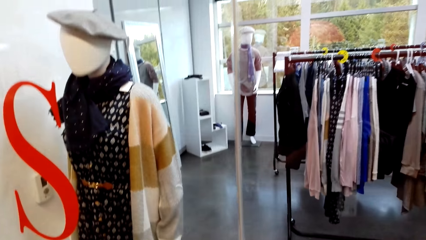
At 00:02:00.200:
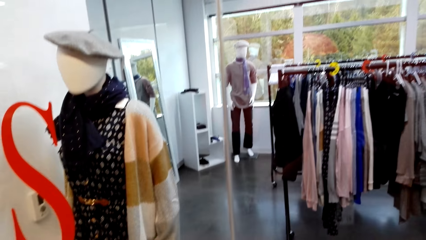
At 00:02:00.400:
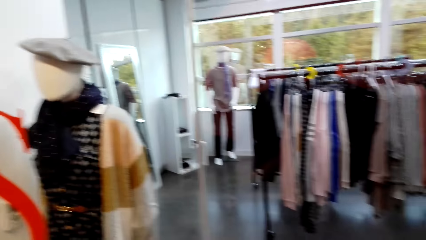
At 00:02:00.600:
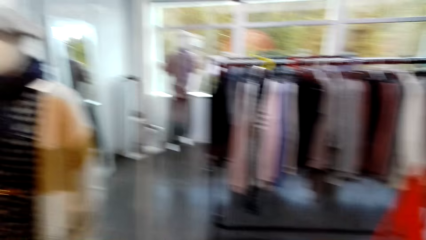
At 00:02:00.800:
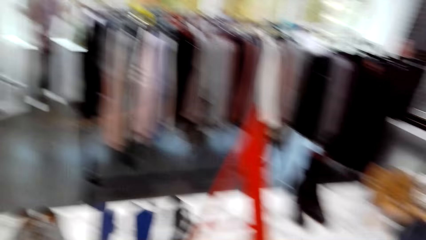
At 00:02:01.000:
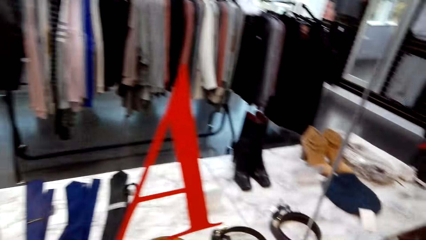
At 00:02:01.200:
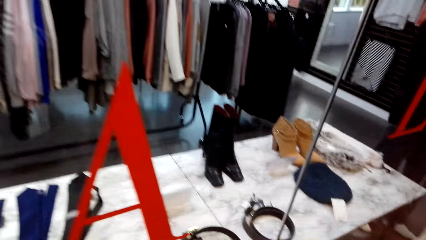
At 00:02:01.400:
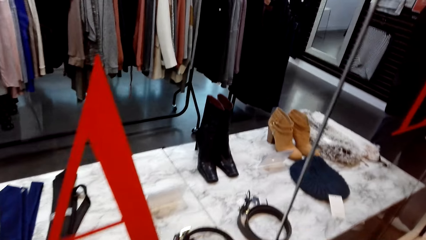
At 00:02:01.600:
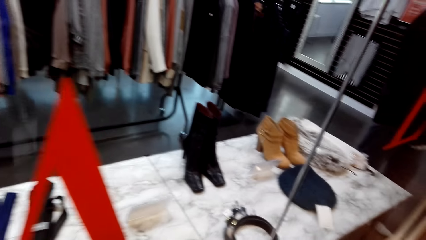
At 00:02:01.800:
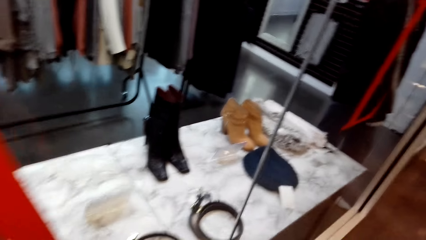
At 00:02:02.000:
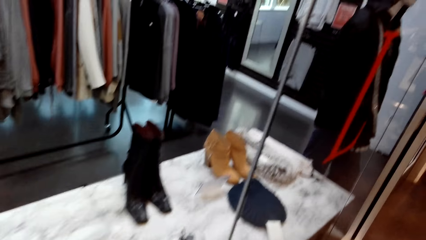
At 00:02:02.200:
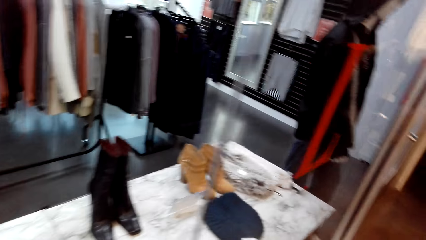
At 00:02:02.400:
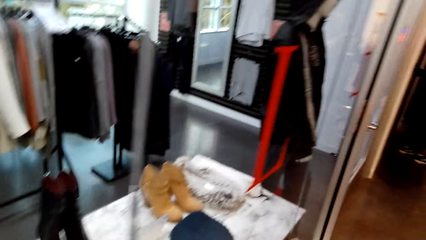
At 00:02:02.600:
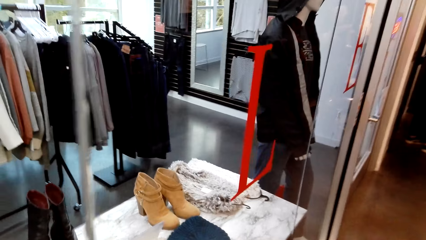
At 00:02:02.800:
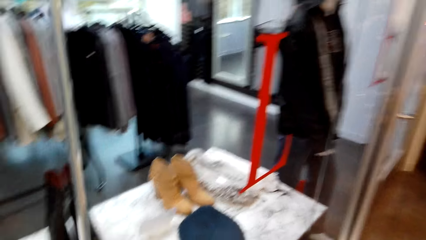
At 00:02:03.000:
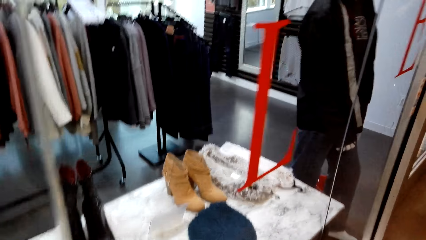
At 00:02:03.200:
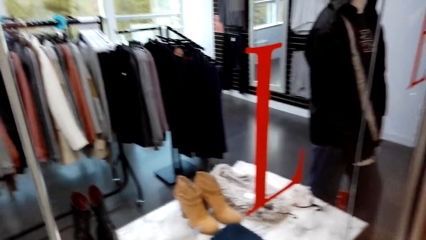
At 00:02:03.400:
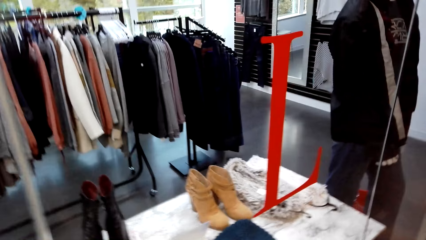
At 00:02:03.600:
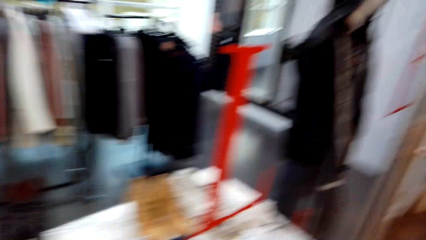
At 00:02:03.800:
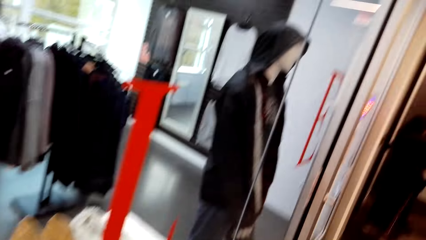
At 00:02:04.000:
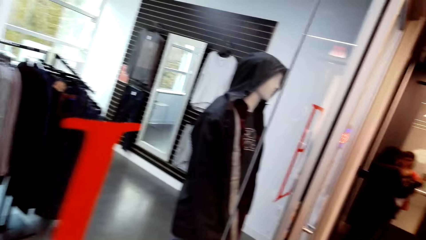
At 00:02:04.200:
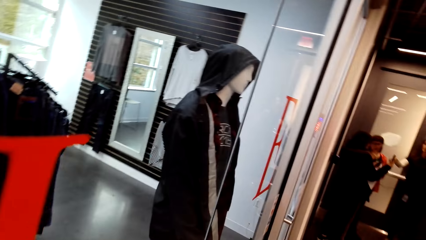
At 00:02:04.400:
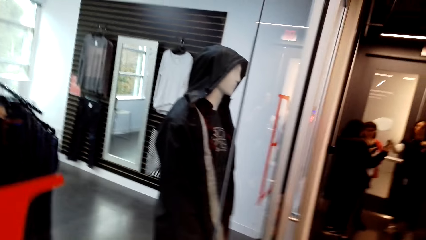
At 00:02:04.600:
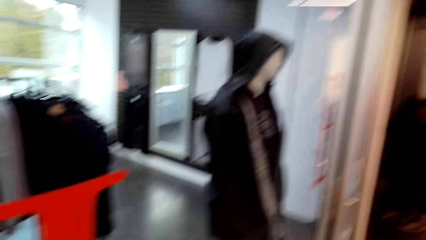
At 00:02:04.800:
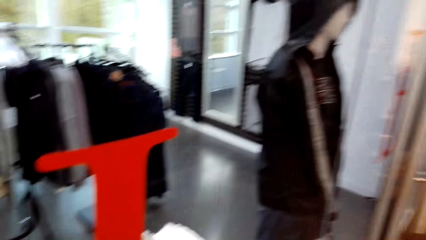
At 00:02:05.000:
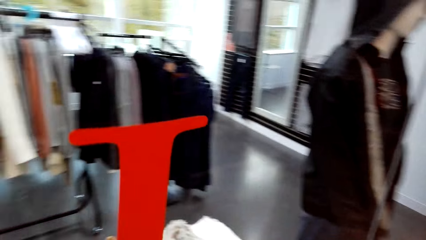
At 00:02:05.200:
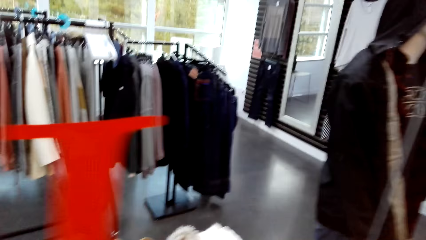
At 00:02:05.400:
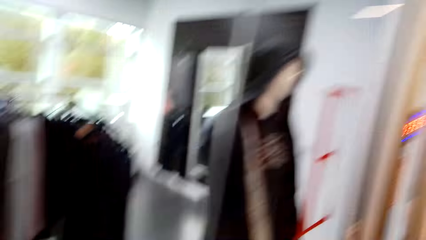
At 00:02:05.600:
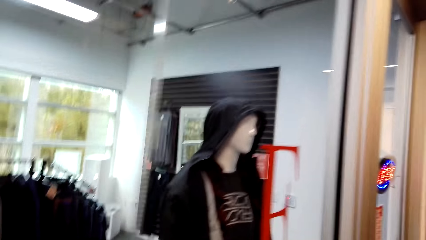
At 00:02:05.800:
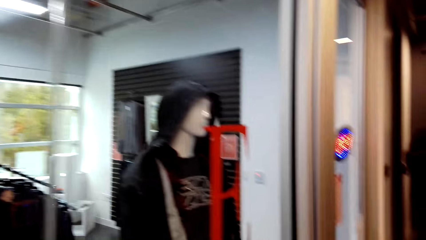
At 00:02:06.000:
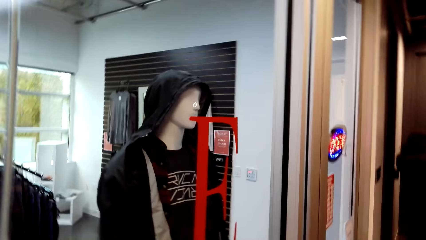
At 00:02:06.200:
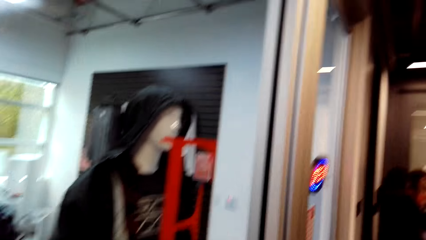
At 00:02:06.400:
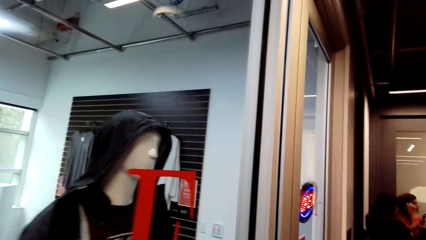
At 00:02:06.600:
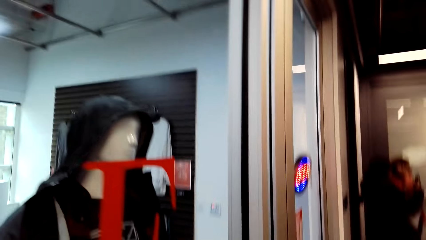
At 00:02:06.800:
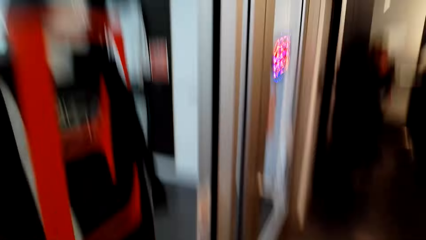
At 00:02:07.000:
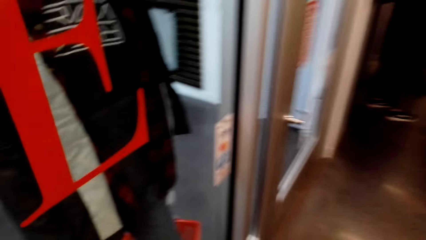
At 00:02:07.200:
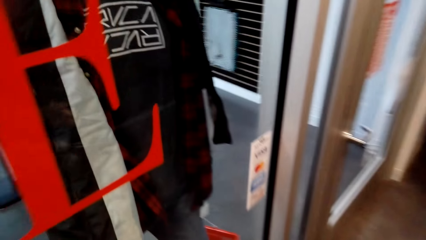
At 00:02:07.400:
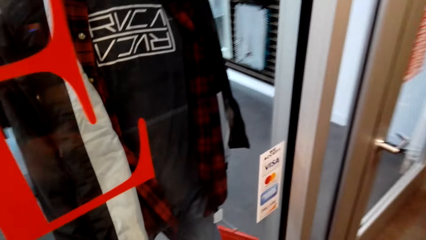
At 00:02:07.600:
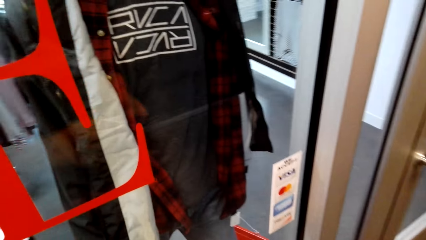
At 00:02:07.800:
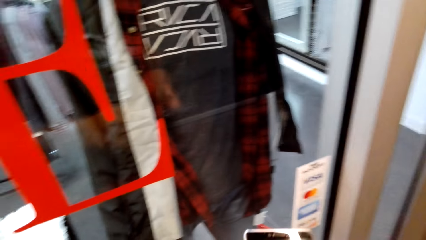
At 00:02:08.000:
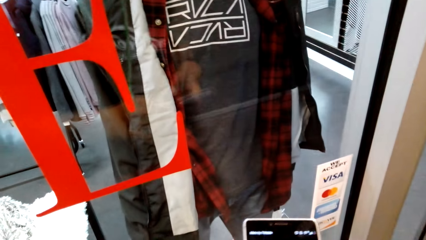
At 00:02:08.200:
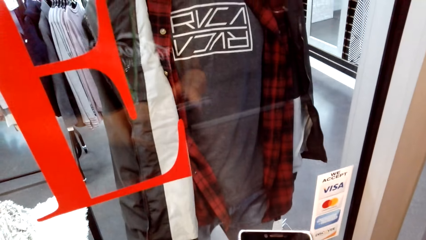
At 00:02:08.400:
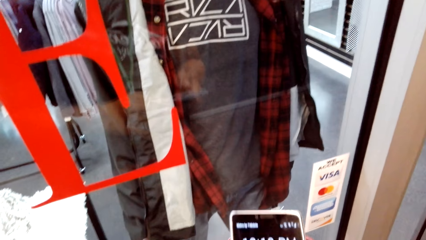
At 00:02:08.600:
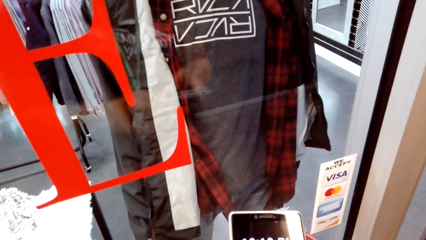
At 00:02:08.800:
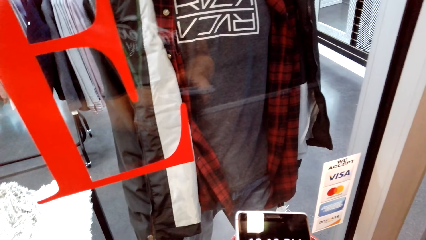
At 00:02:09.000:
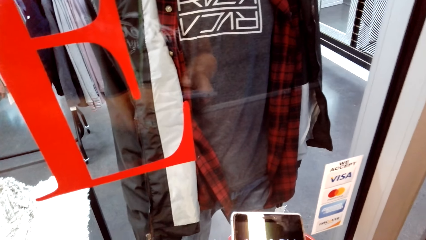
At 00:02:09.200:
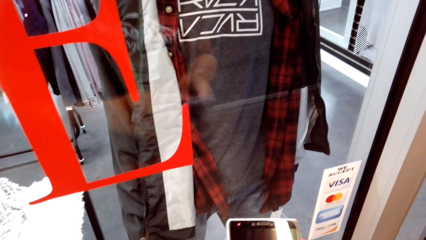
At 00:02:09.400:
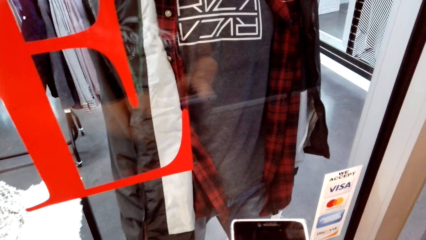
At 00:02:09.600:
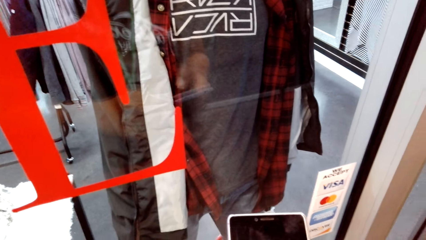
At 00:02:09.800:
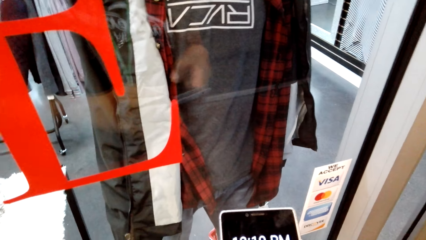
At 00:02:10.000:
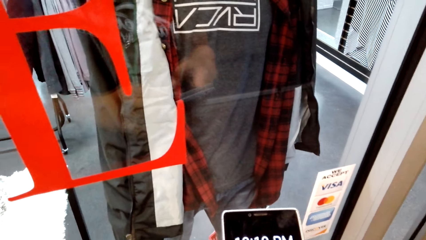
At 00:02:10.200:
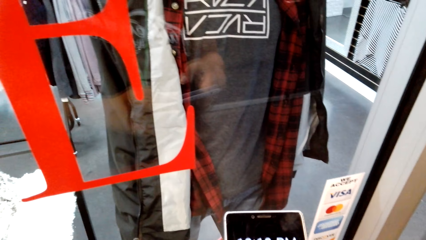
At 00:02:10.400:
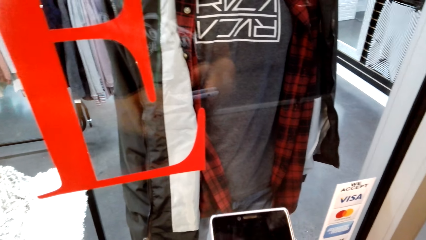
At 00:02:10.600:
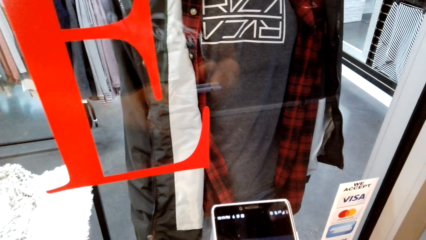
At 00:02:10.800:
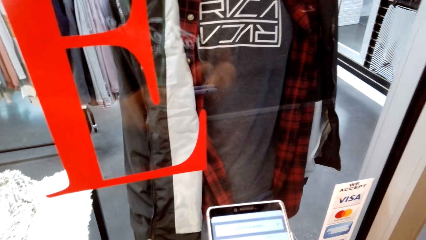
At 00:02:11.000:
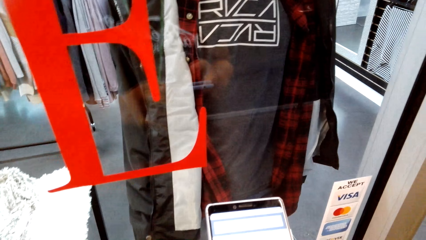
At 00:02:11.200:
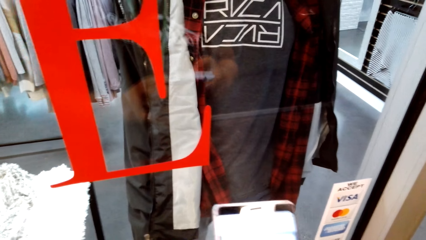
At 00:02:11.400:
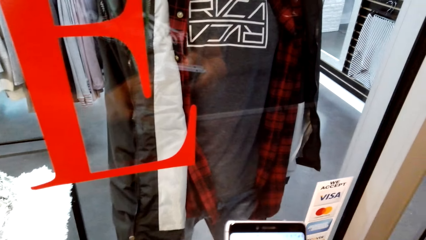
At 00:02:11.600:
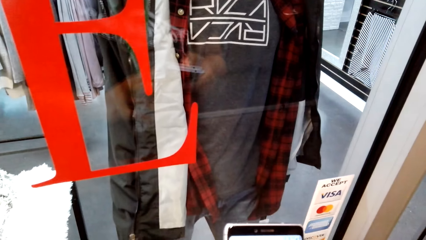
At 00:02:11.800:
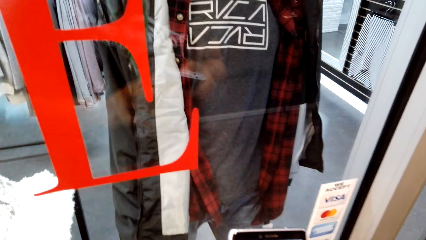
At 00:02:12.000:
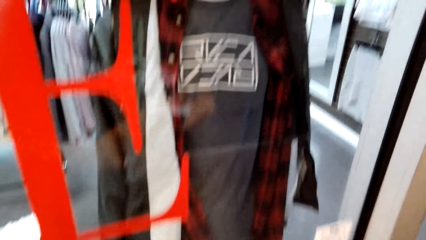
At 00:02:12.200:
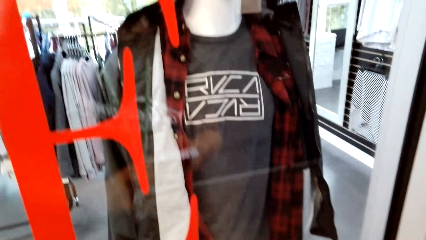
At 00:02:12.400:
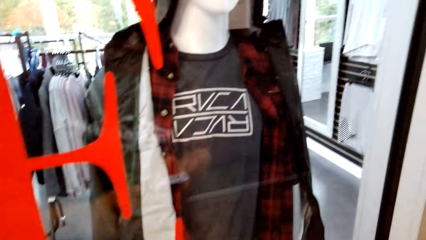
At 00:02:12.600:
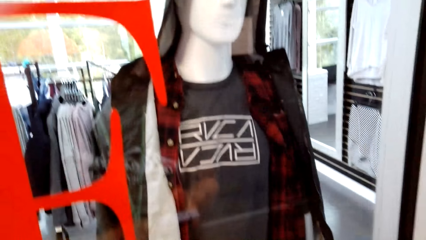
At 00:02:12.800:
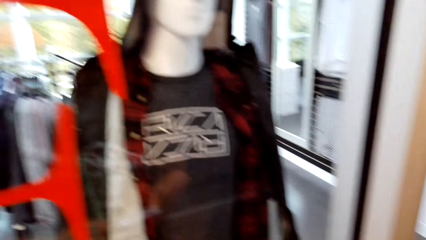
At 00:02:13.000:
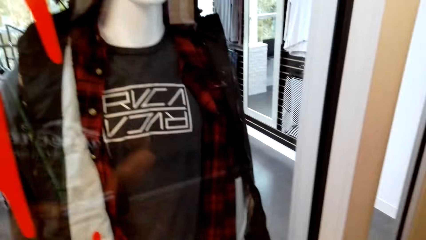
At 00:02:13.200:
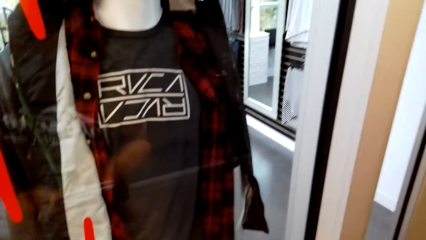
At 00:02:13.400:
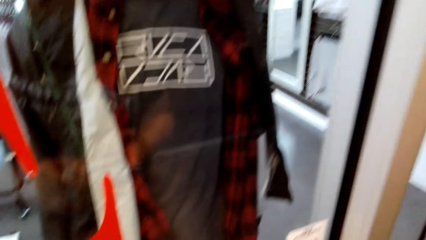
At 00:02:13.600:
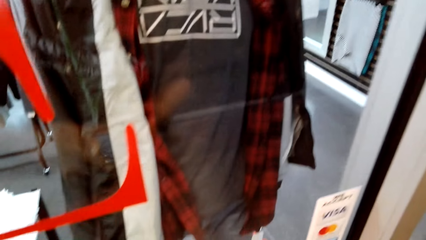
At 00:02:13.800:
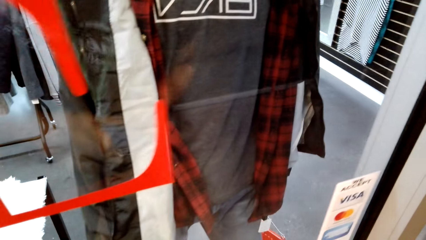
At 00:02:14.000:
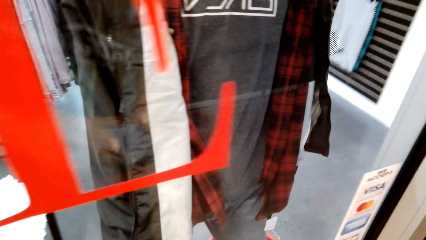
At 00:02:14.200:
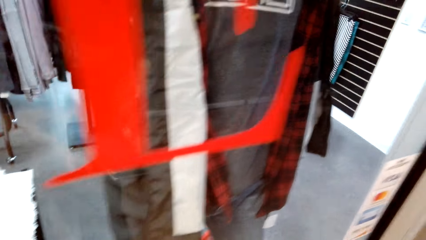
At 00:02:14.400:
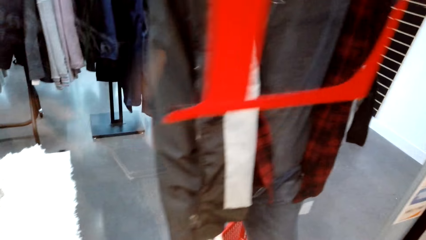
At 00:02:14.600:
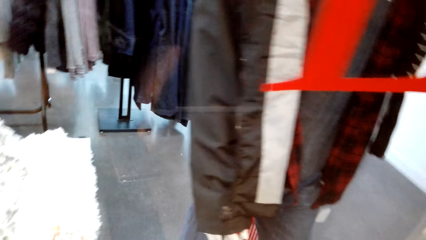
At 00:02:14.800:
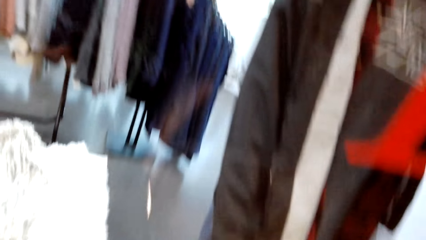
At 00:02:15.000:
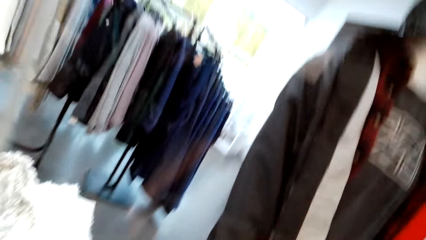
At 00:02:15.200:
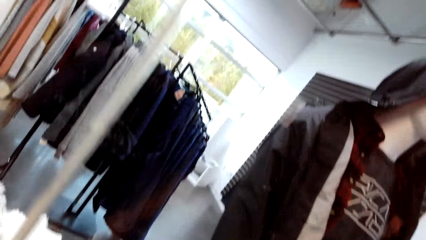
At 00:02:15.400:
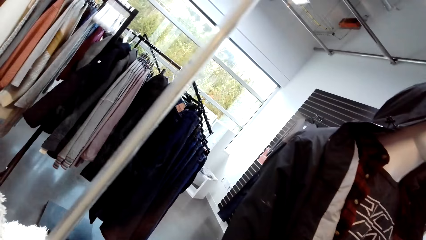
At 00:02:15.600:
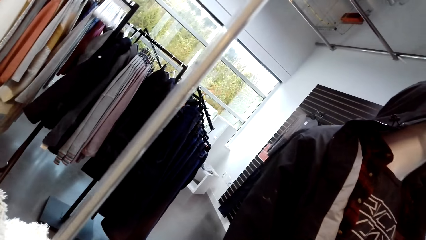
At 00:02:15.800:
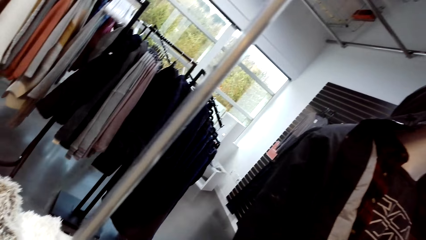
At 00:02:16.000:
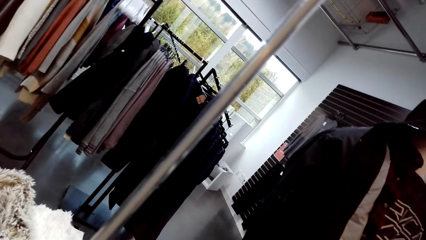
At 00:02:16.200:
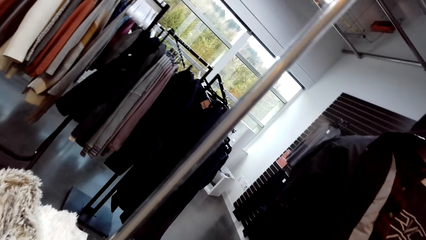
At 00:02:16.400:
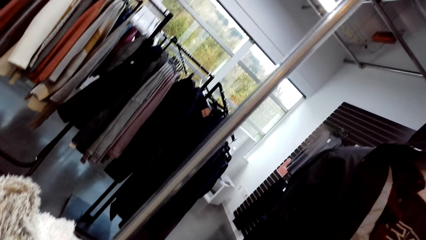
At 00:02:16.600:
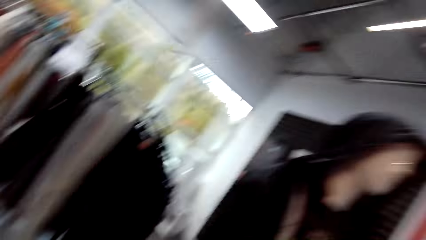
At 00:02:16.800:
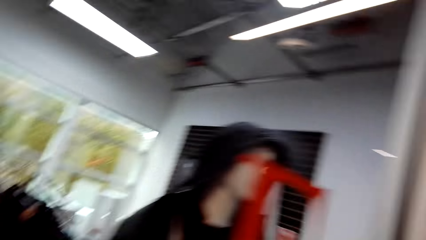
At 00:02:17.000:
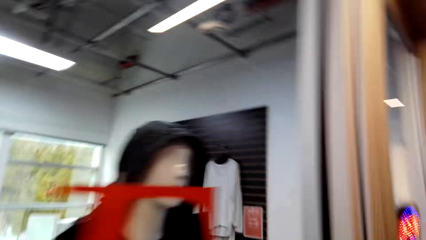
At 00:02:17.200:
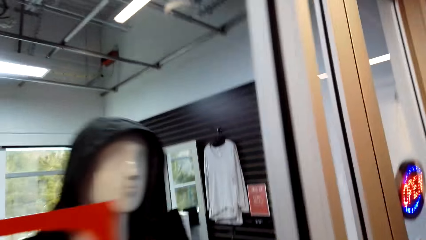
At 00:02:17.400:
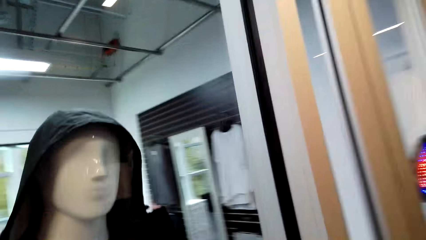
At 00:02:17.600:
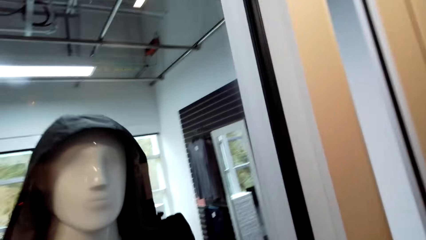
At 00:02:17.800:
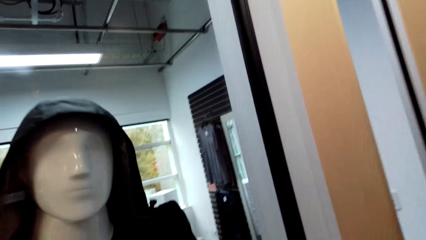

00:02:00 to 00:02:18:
The camera wearer scrolls the phone. They look around. They stare at a mannequin.
